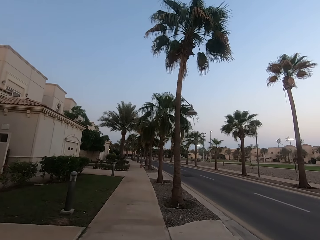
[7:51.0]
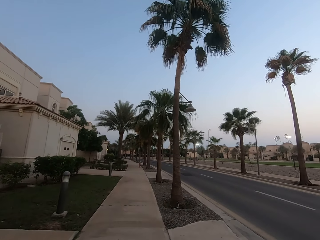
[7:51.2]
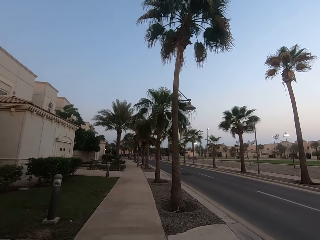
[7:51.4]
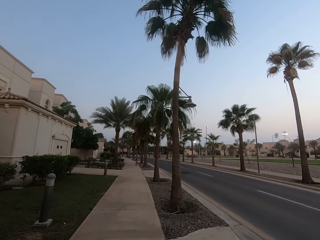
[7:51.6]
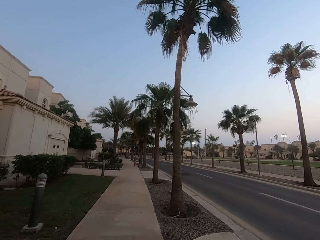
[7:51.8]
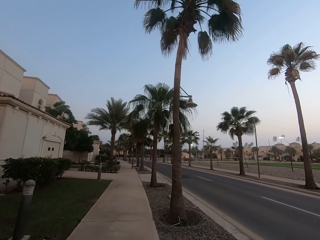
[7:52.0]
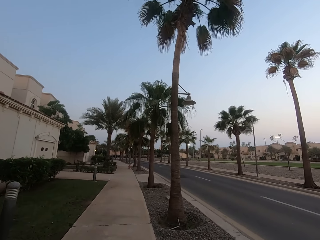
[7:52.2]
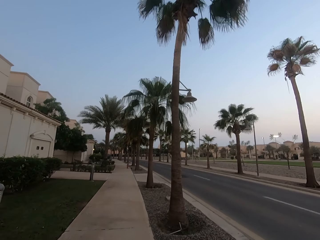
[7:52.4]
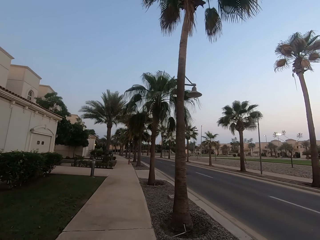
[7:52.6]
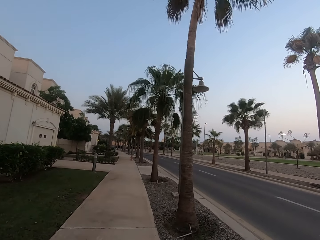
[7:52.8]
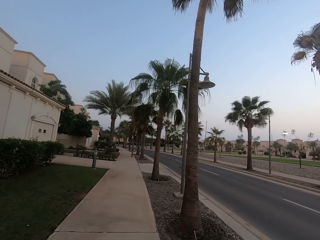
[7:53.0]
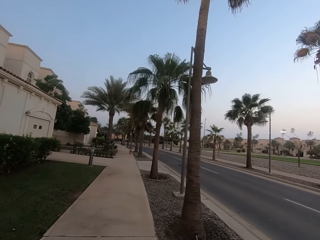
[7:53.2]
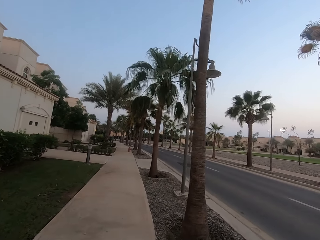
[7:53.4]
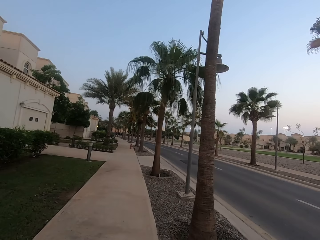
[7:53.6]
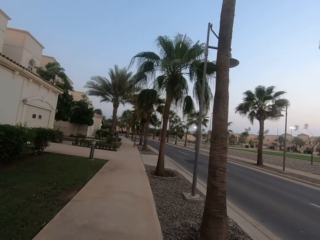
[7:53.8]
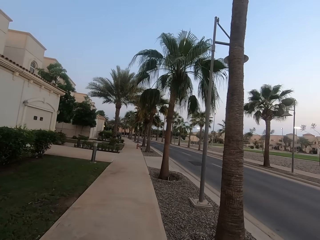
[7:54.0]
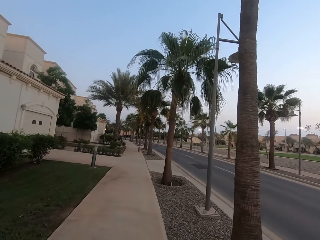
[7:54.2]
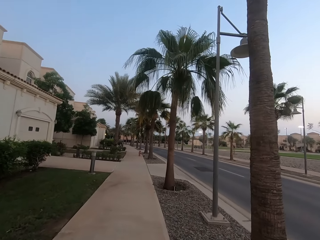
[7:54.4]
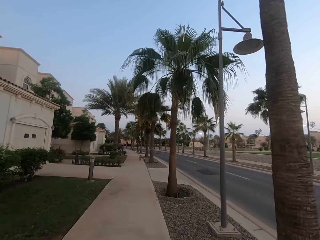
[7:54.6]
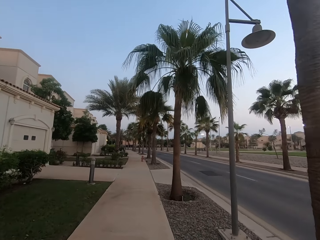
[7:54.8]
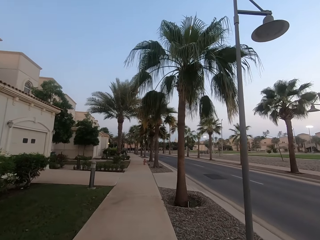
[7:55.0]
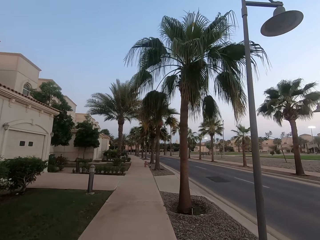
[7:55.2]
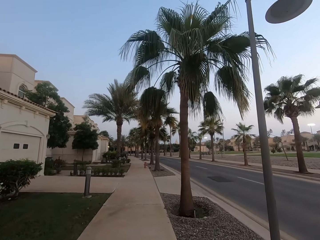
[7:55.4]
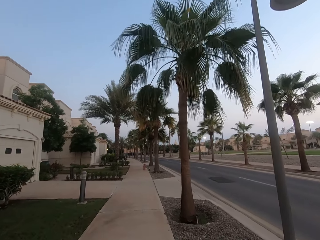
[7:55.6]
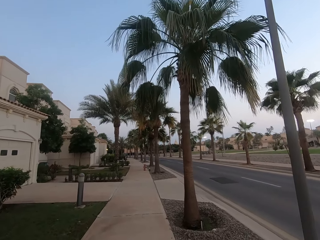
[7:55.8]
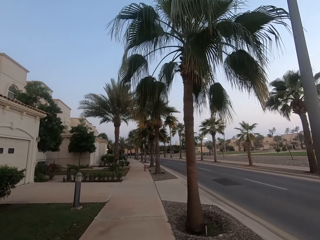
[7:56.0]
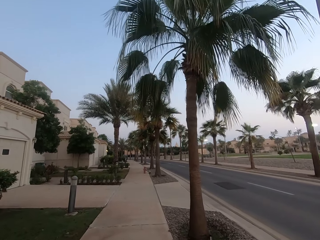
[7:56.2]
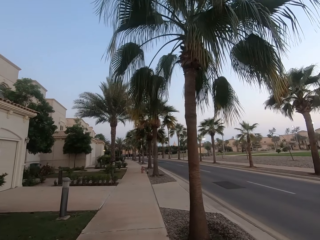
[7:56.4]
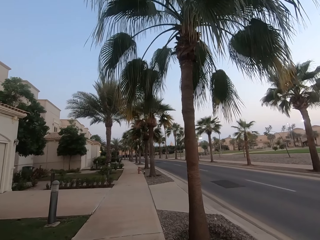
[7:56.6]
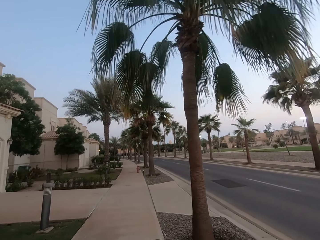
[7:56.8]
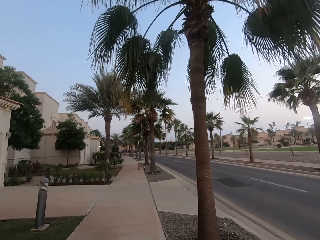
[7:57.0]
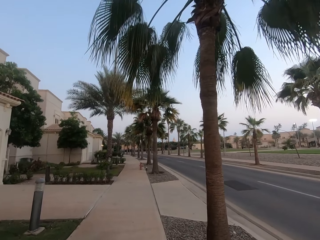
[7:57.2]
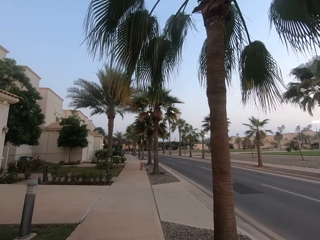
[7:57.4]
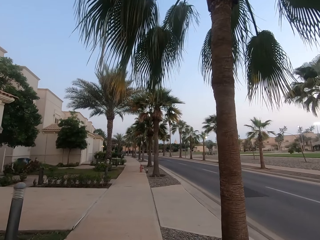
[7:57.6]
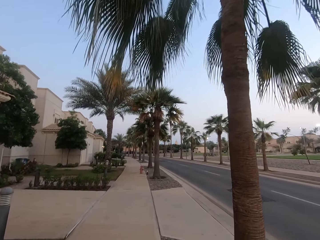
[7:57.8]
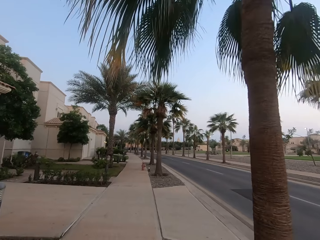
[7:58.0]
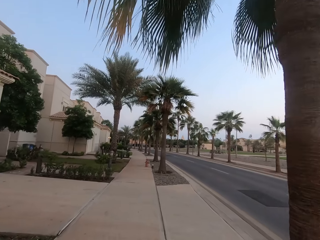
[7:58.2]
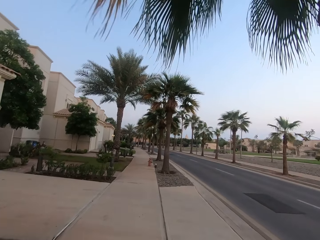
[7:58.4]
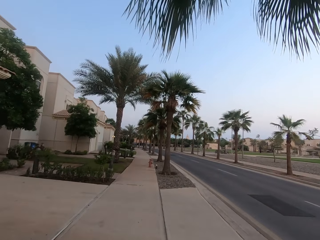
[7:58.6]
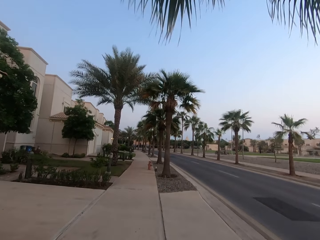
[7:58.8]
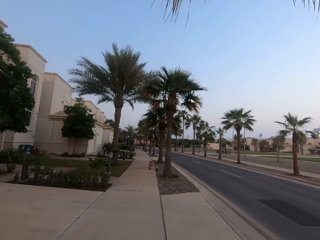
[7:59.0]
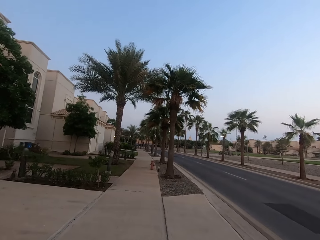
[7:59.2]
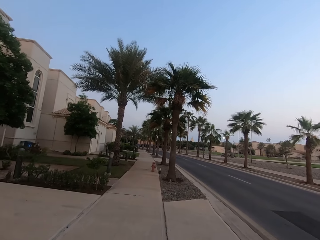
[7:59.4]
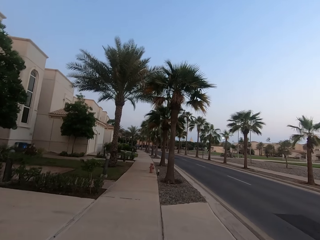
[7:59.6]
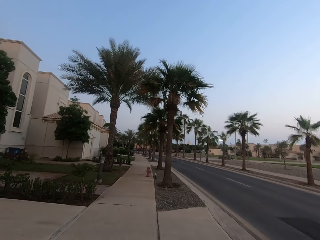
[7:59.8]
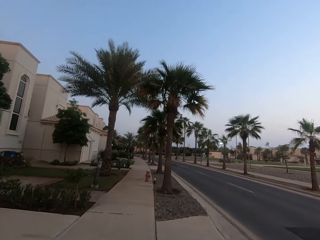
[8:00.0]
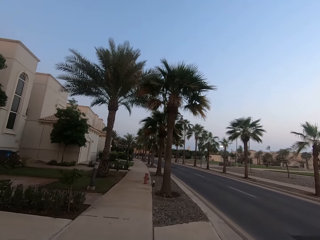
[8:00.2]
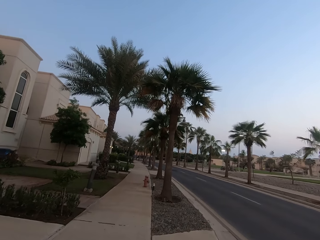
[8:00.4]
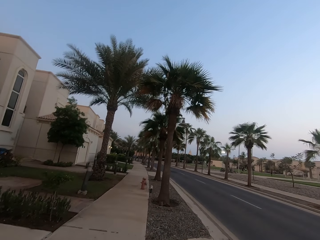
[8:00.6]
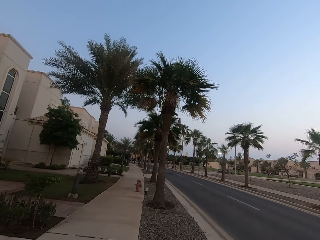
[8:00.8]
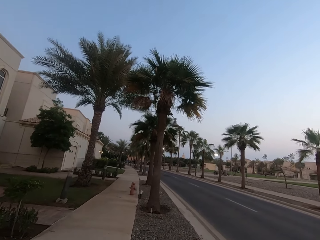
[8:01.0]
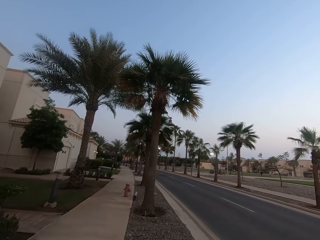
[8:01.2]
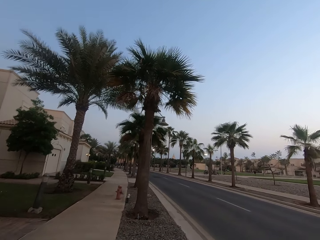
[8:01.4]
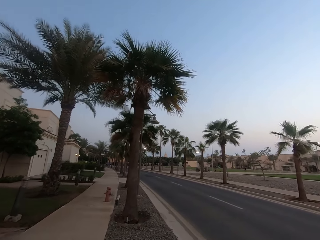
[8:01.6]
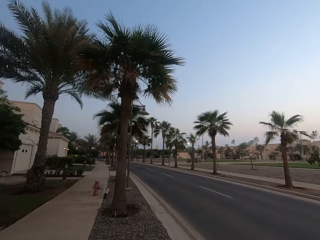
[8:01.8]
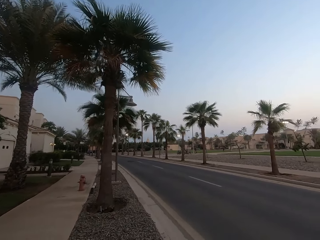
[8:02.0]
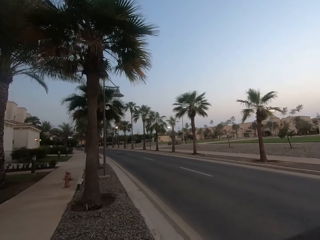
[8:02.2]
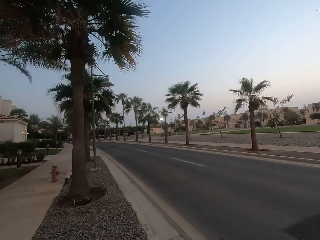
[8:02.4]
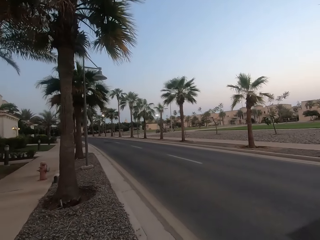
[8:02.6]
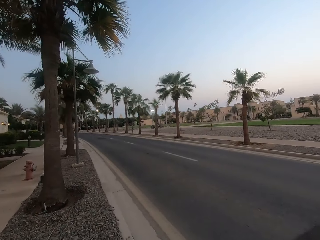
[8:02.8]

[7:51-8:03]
The camera wearer walks right.

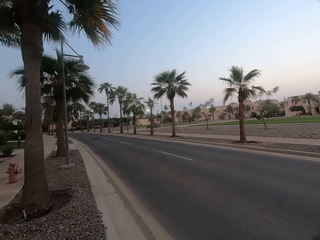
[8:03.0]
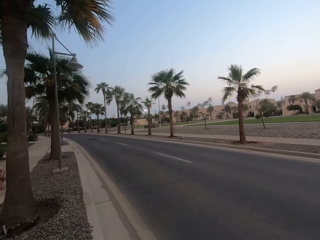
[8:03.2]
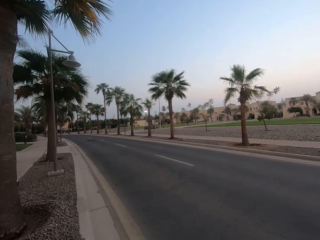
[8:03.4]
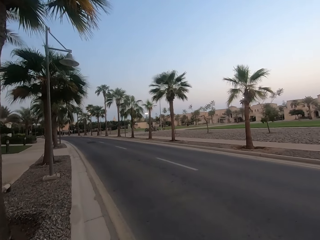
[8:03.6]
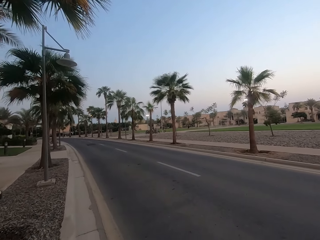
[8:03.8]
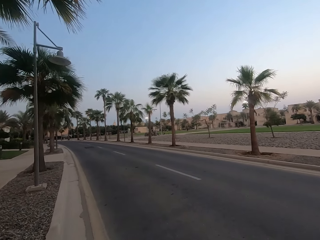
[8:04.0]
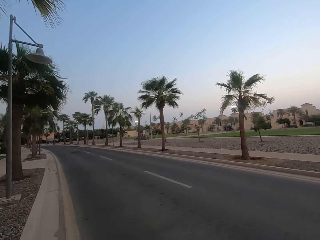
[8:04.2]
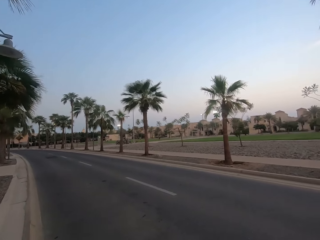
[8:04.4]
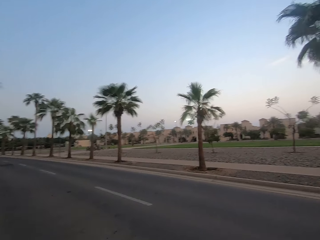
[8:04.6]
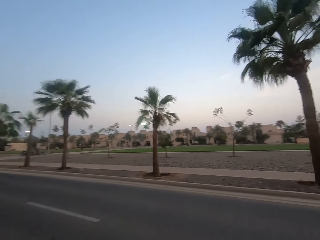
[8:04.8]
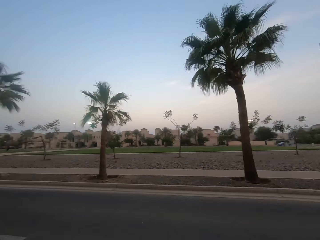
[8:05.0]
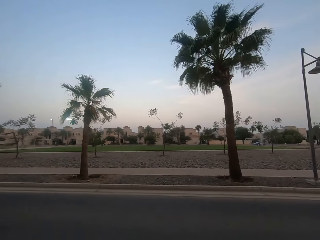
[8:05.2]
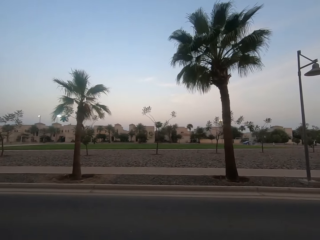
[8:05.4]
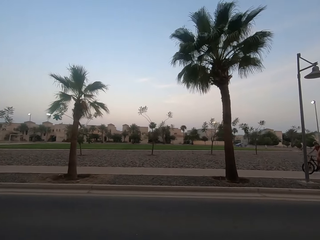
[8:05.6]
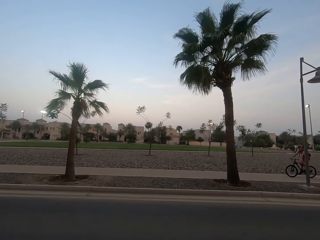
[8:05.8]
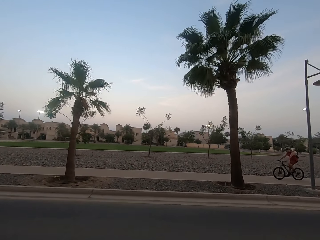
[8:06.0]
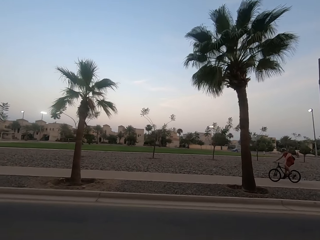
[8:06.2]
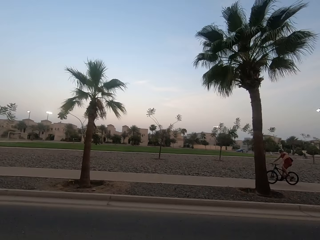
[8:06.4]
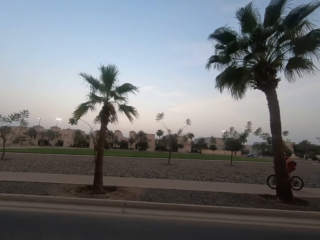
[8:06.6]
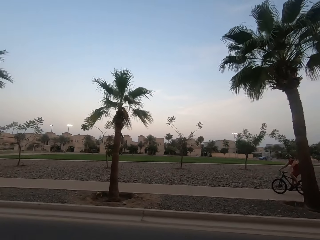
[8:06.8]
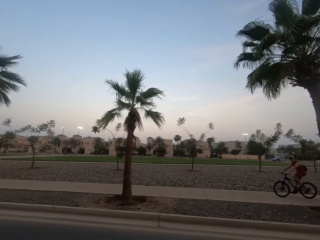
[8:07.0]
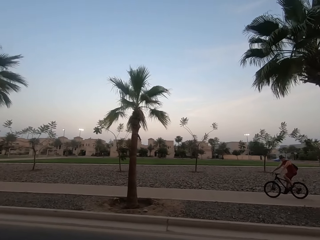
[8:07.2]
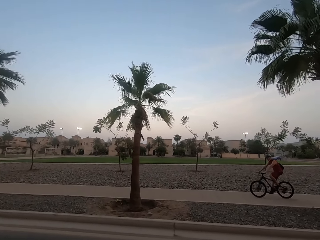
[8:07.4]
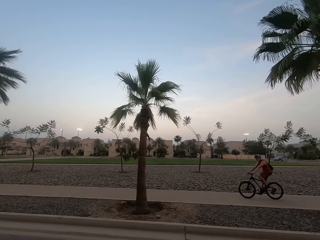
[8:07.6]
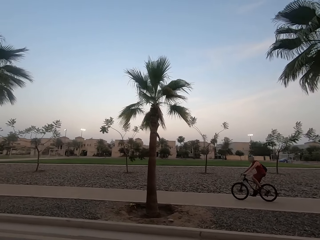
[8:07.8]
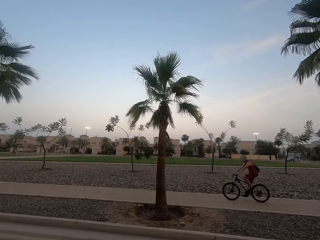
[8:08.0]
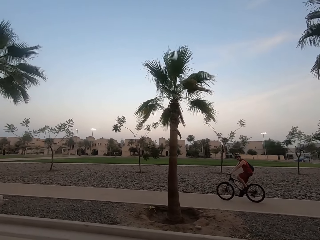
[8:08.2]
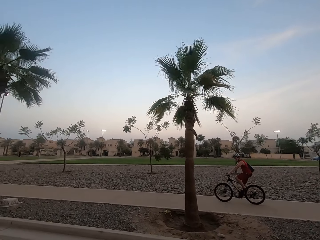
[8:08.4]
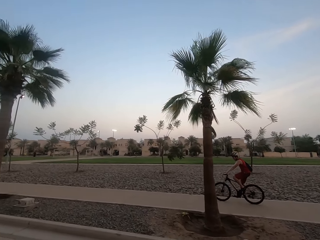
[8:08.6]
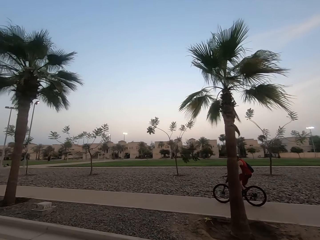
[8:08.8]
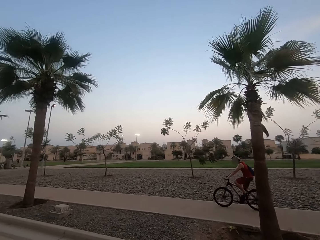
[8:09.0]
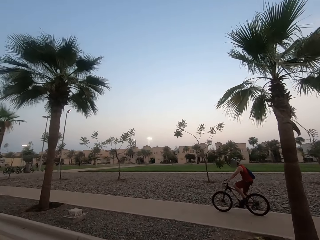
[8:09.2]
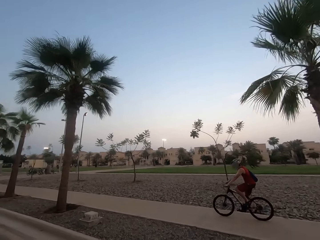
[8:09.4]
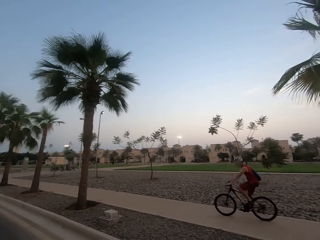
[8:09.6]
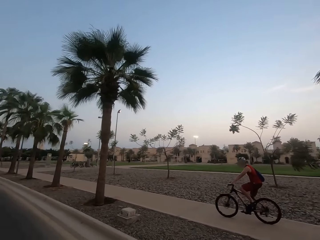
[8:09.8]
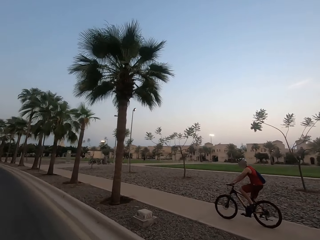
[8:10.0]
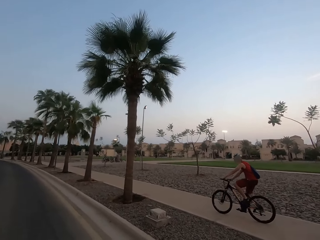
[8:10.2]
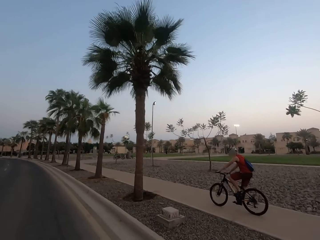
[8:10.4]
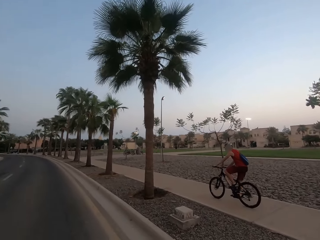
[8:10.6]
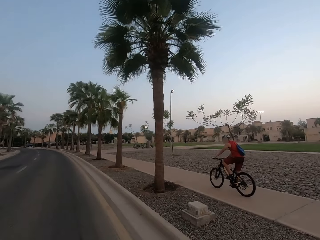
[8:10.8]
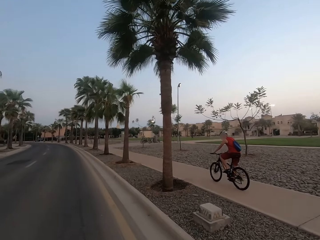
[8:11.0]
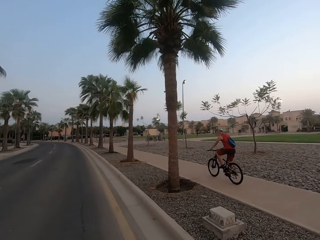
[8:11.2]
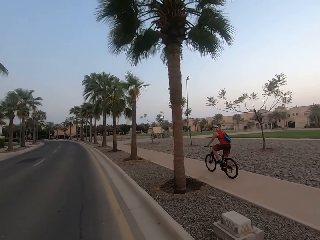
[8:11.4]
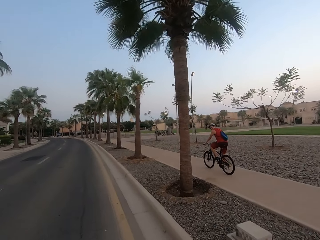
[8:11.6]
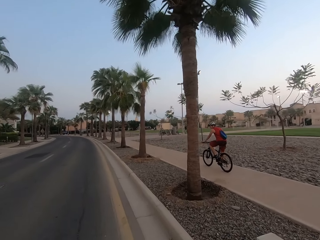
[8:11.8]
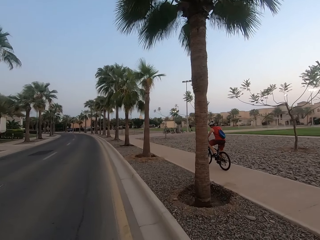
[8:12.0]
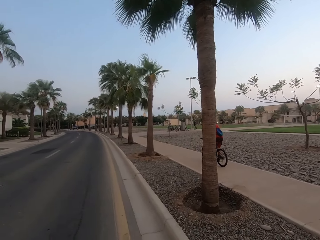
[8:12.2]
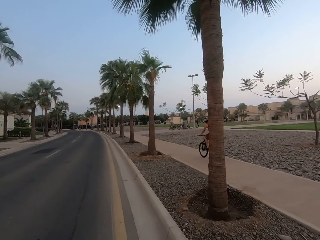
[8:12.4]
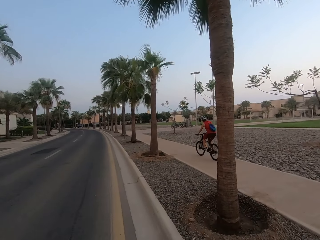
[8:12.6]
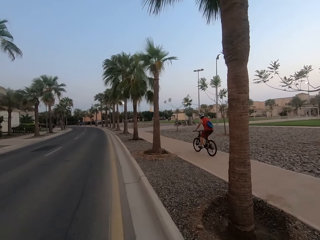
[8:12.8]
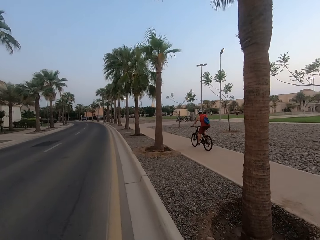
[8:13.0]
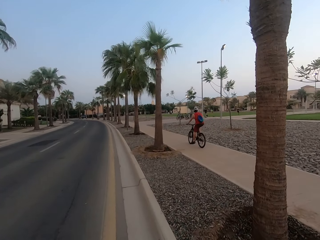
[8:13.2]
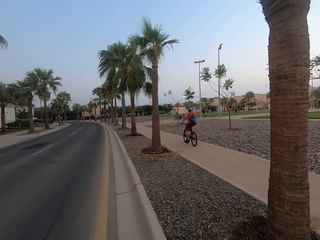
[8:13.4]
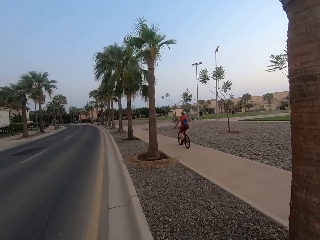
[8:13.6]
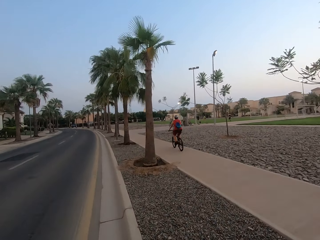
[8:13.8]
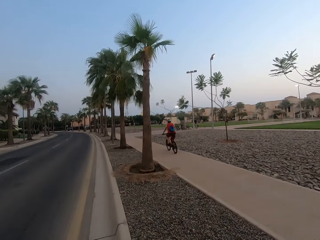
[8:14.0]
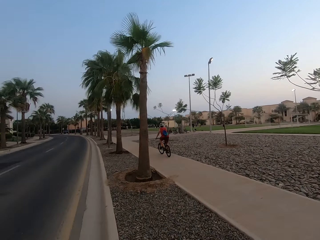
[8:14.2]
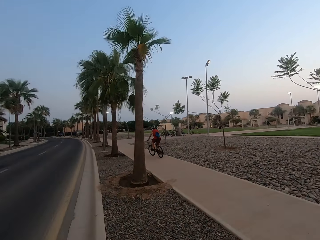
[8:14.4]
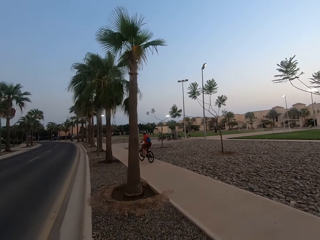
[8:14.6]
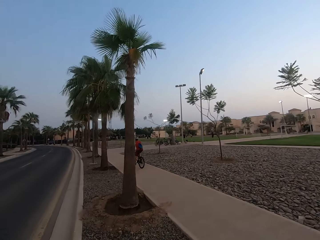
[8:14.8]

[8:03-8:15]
The camera wearer turns right. They cross a road. They walk on the road. They walk left.
